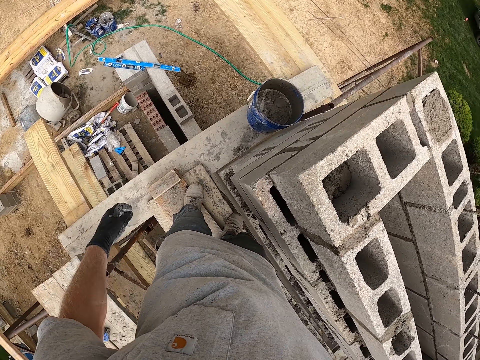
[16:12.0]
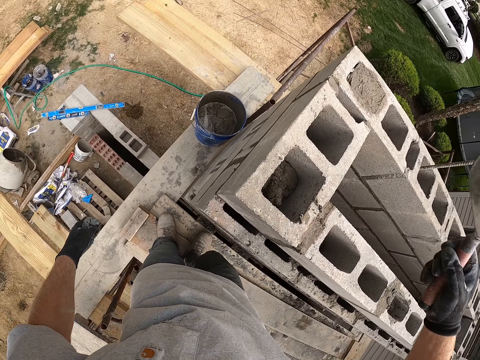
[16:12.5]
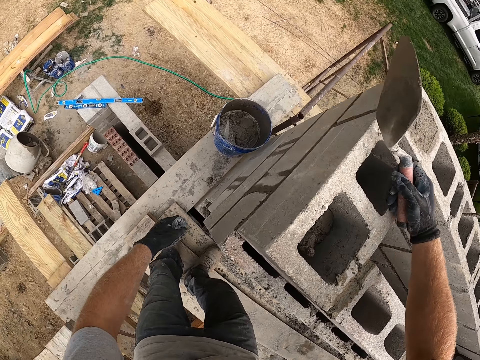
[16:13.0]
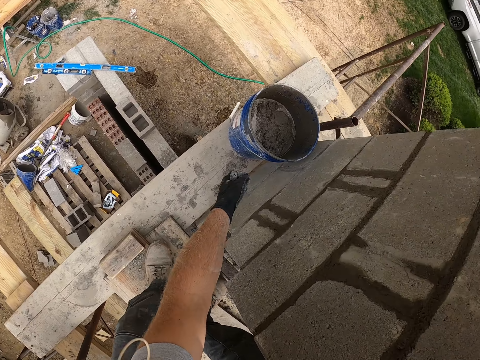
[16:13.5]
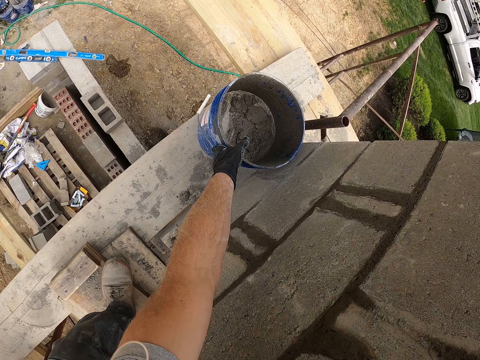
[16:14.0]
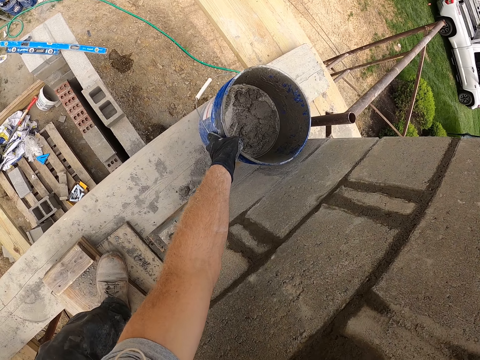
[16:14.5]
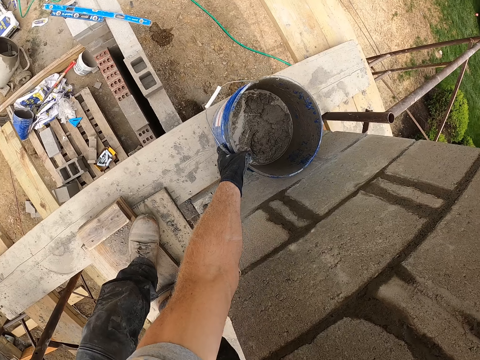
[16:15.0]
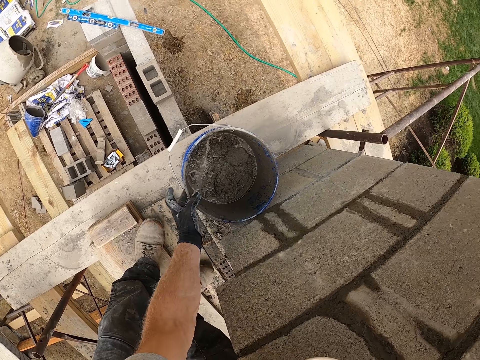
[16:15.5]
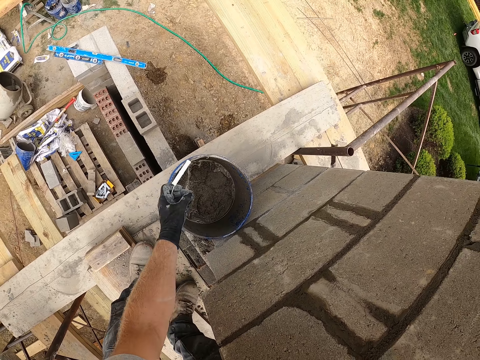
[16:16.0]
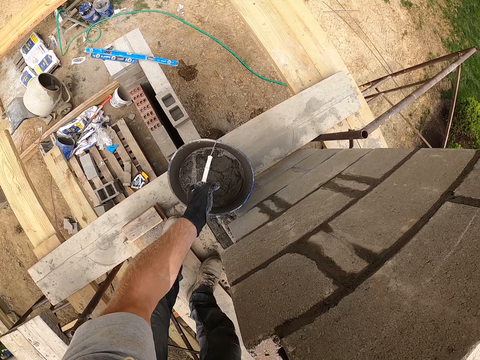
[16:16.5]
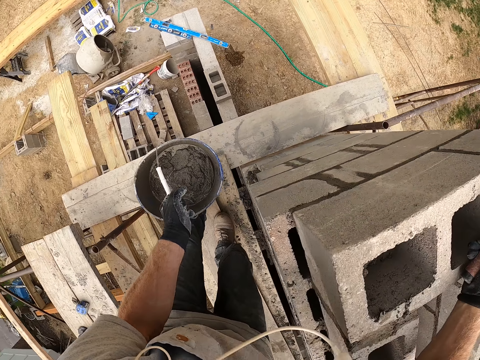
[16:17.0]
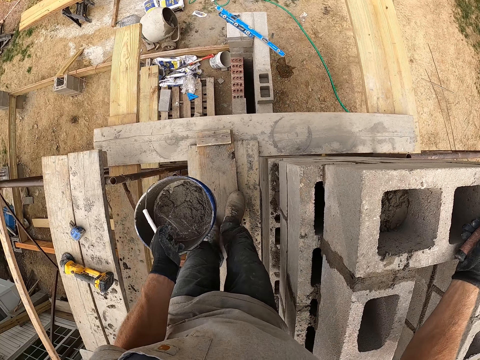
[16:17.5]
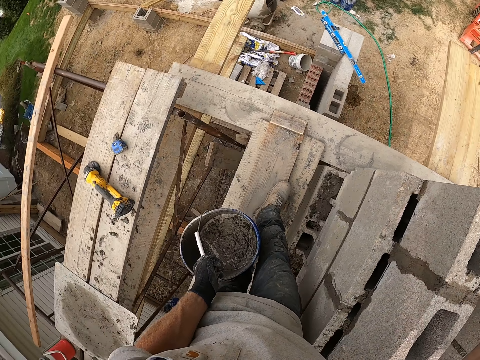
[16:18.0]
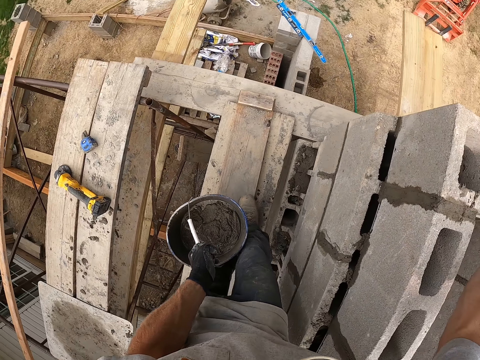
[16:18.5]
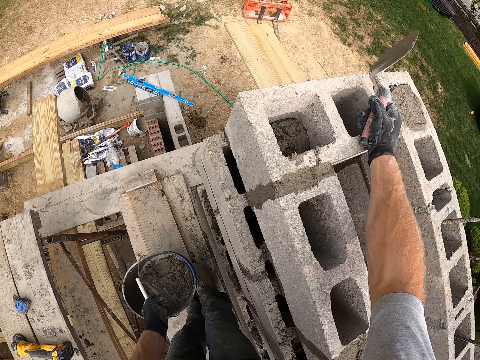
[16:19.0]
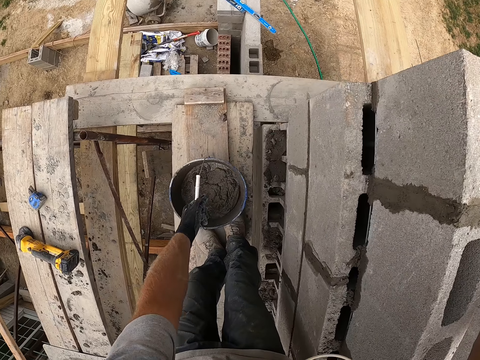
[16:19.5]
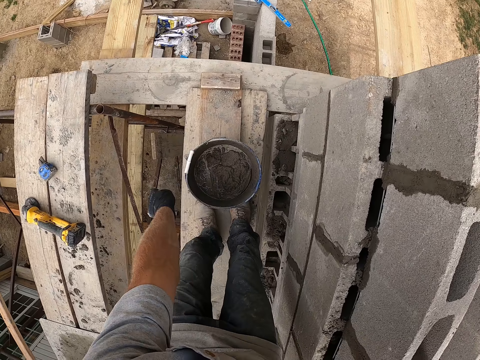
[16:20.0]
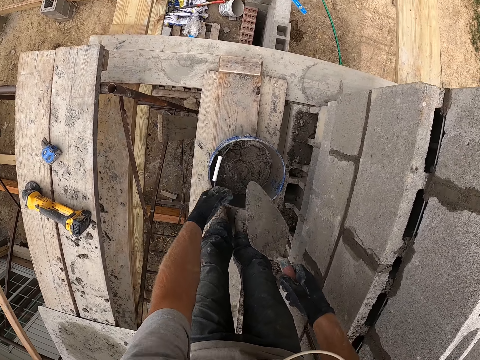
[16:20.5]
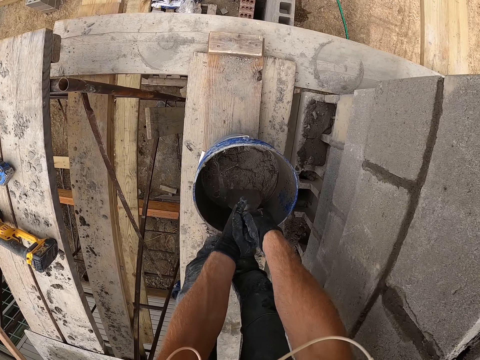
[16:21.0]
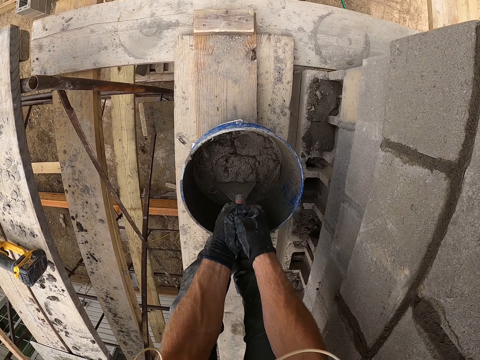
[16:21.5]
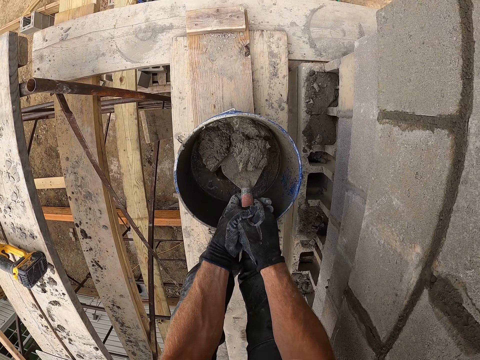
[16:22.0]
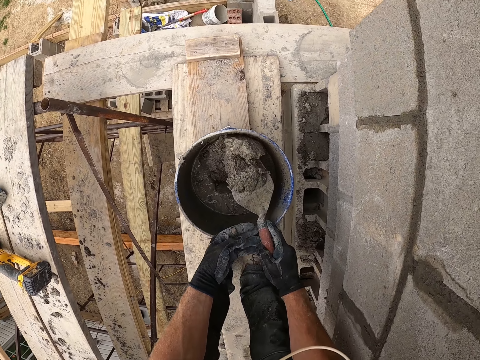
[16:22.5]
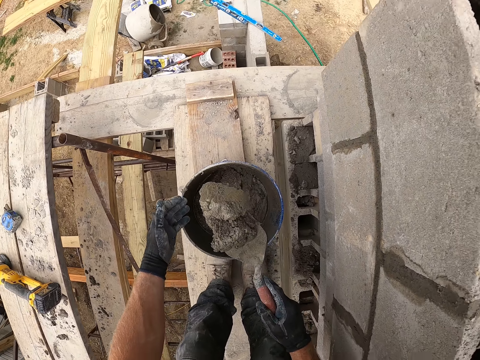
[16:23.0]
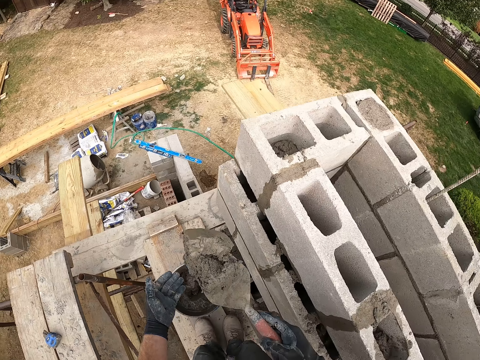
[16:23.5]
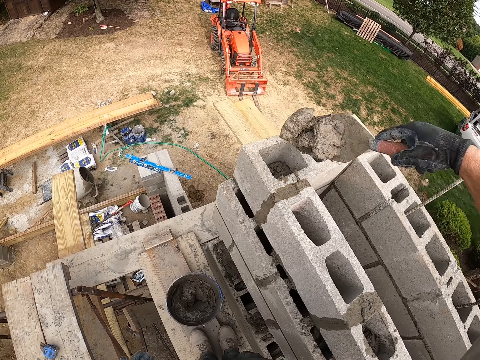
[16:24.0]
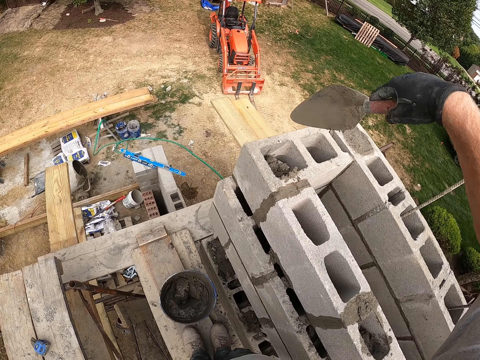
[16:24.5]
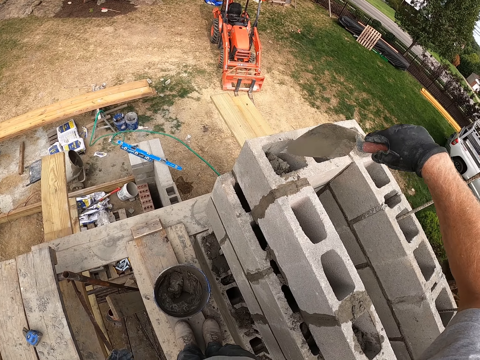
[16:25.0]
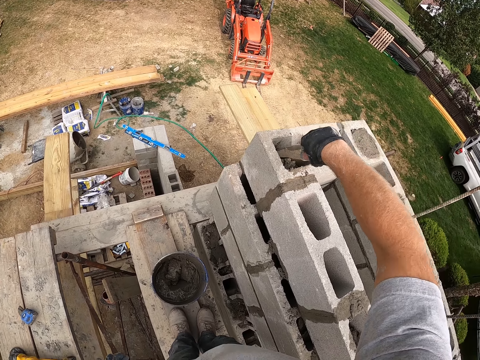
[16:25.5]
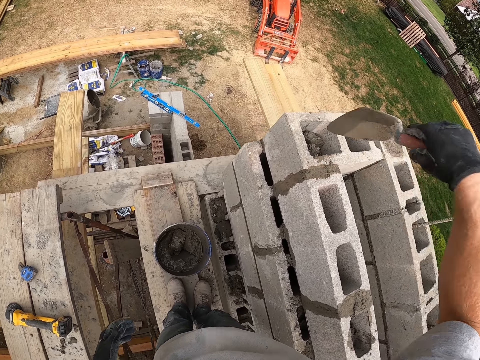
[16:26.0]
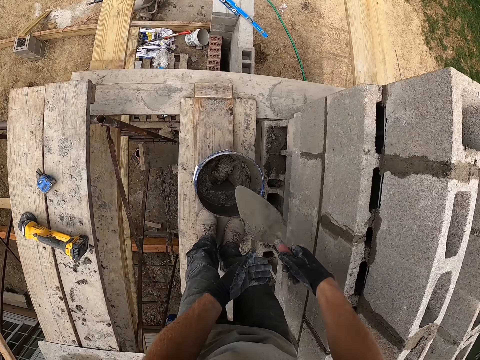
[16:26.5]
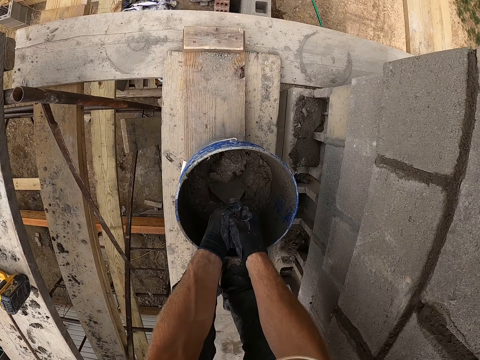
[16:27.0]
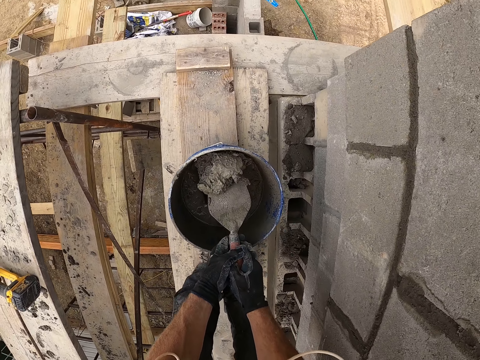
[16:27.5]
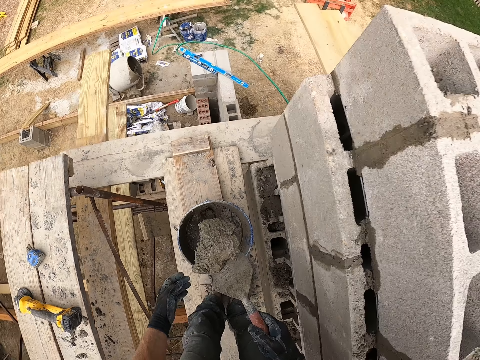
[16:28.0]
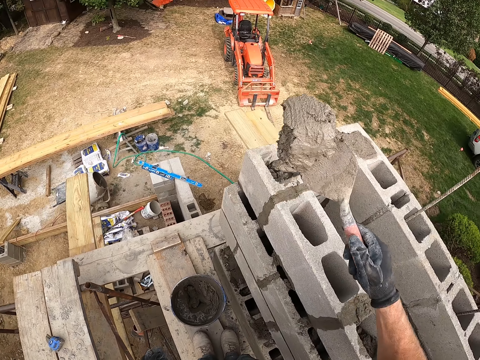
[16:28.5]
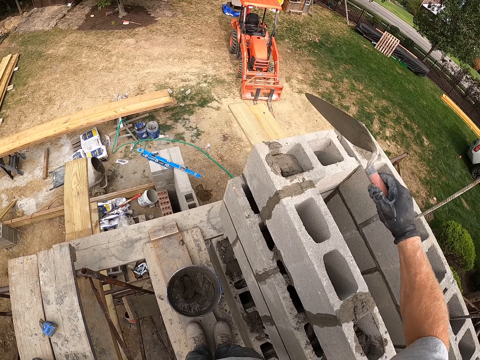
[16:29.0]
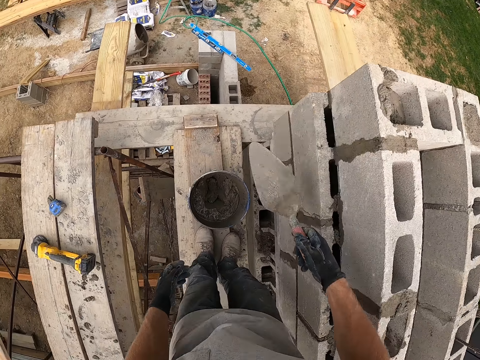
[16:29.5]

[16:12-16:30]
The camera wearer walks on the building supports. They bend downwards, pull a bucket on the building supports. They carry a second blue bucket. They lift the bucket. They walk on the building supports. They put the blue bucket on the building supports. They scoop cement mixture in the bucket with a trowel. They hold the trowel. They stand up. They put cement mixture in the hollow concrete block with the trowel. They press cement mixture in the hollow concrete block with the trowel. They bend downwards. They scoop cement mixture in the bucket with the trowel. They stand up. They put cement mixture in the hollow concrete block with the trowel.

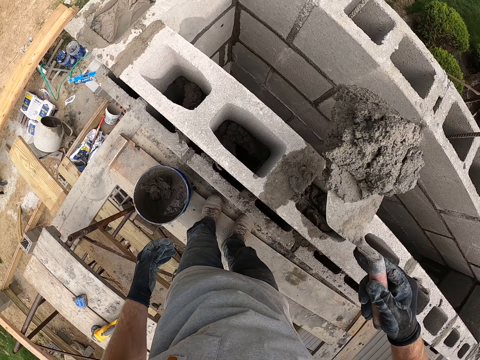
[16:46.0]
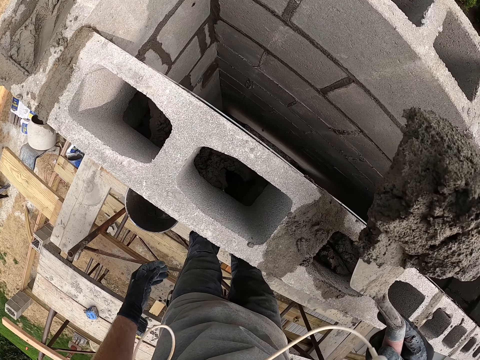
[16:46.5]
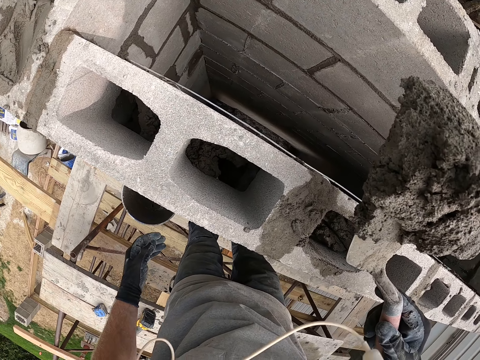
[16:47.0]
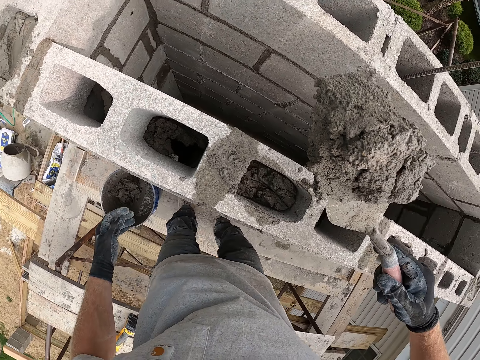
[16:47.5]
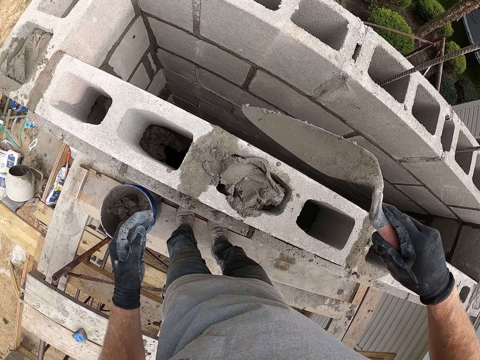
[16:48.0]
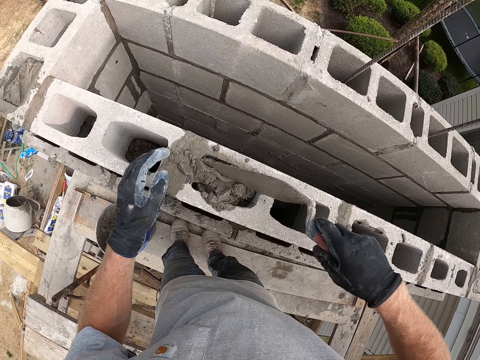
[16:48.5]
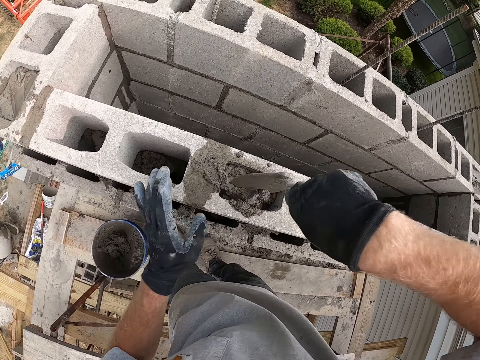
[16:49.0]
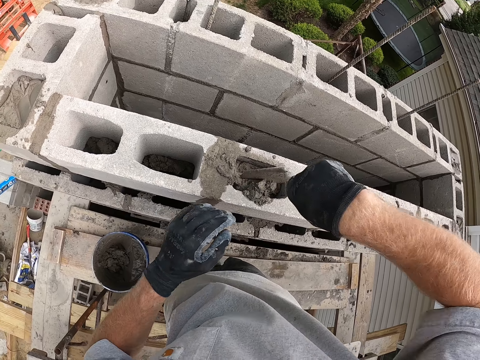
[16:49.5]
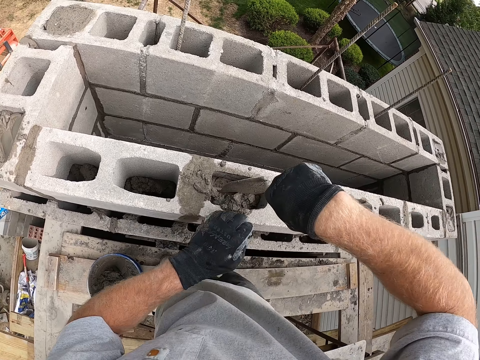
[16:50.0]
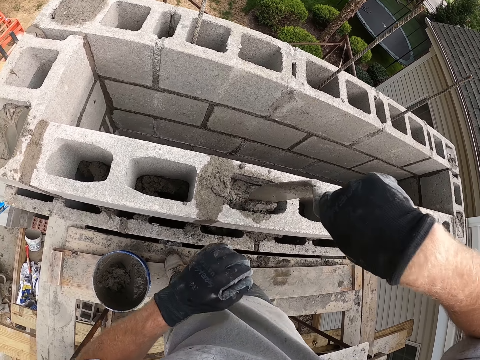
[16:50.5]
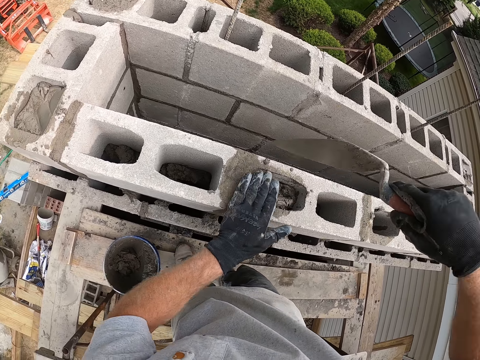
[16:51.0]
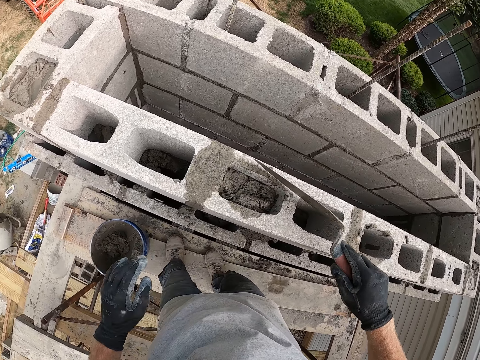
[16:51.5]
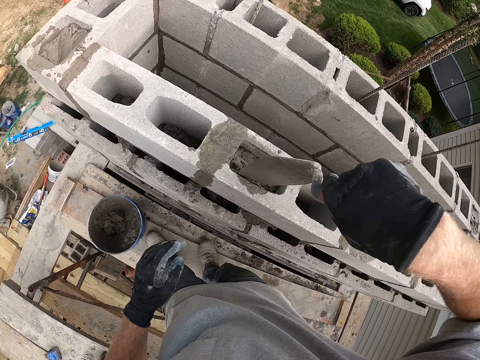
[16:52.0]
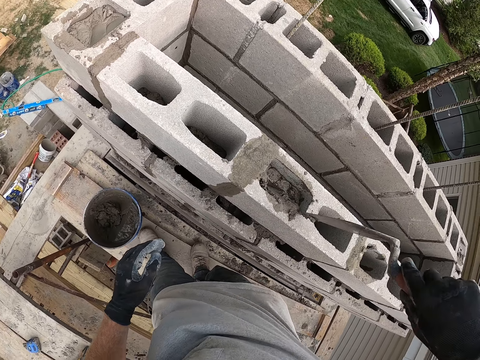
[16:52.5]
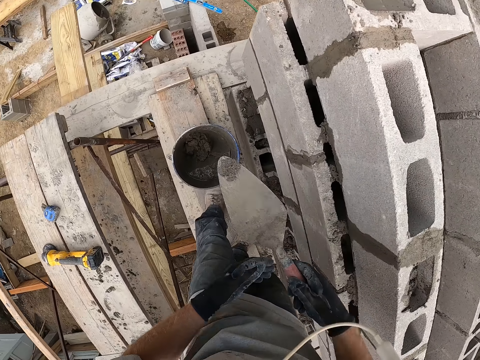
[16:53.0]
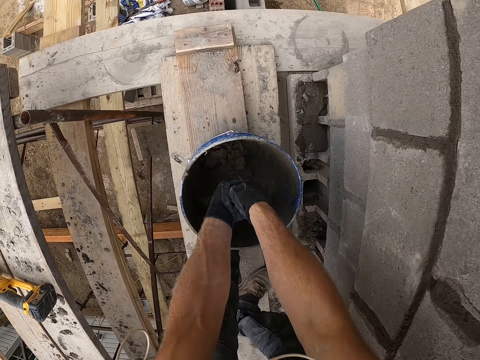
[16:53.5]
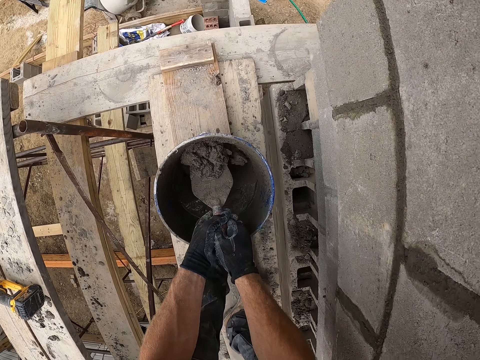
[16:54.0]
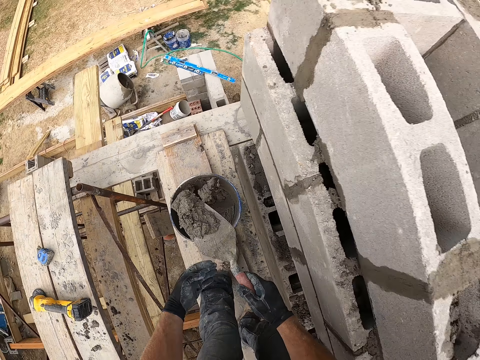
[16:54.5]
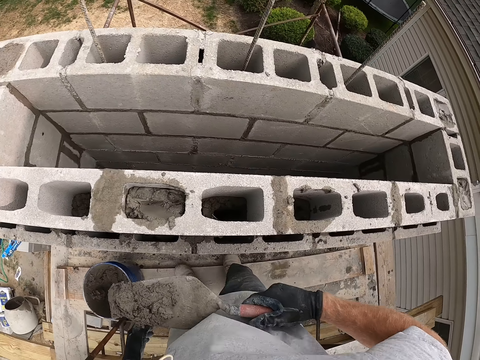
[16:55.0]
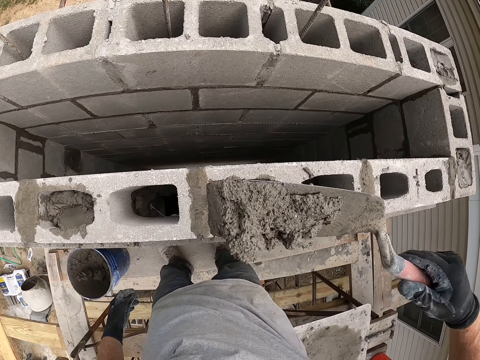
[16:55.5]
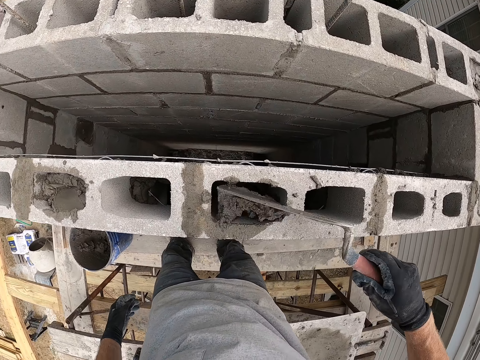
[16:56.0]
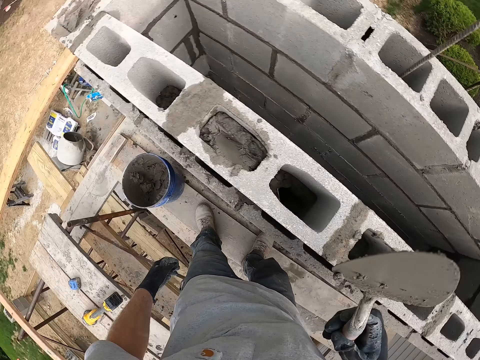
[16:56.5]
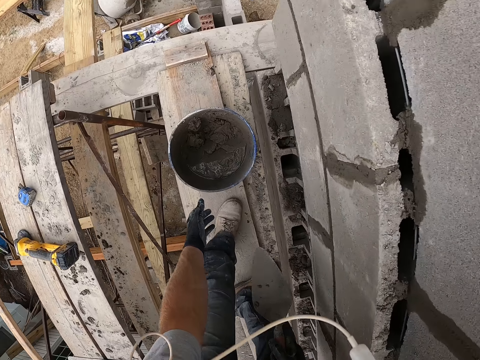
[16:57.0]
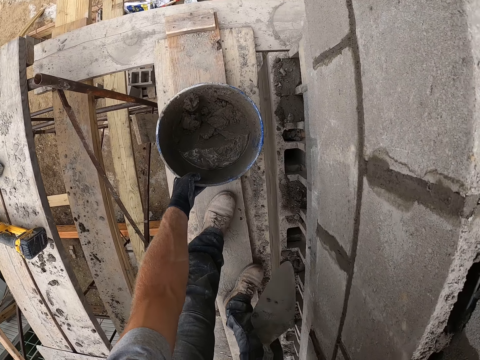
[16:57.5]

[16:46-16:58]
The camera wearer puts cement mixture in the hollow concrete block with a trowel. They press cement mixture in the hollow concrete block with the trowel. They spread the mortar in the concrete block. They wipe cement mixture on the hollow concrete block with their hand. They press cement mixture in the hollow concrete block with the trowel. They wipe cement mixture on the hollow concrete block with their hand. They press cement mixture in the hollow concrete block with the trowel. They bend downwards. They scoop cement mixture in the bucket with the trowel. They stand up. They turn around. They put cement mixture in the hollow concrete block with the trowel. They turn around. They bend downwards. They pull the blue bucket on the building support.
